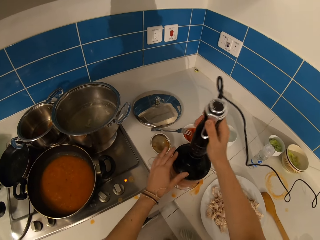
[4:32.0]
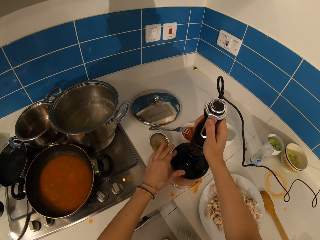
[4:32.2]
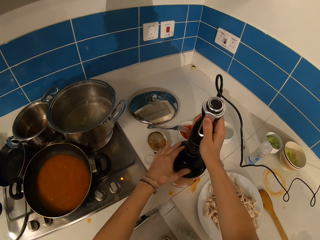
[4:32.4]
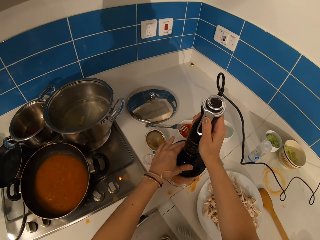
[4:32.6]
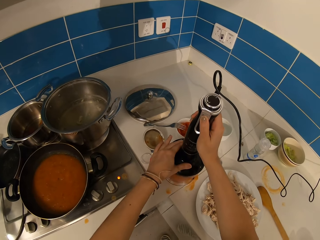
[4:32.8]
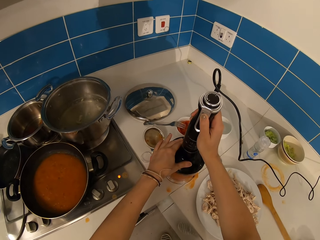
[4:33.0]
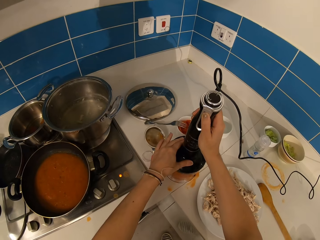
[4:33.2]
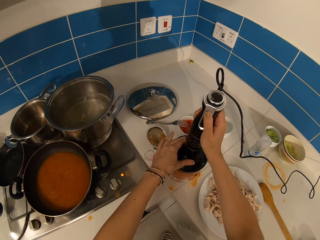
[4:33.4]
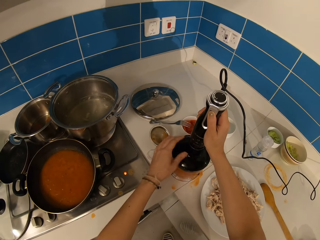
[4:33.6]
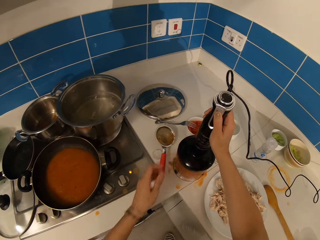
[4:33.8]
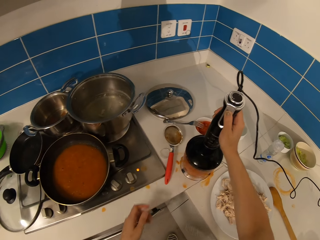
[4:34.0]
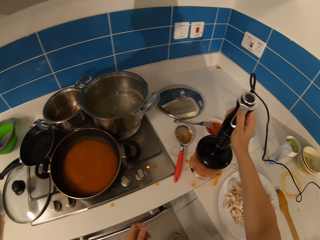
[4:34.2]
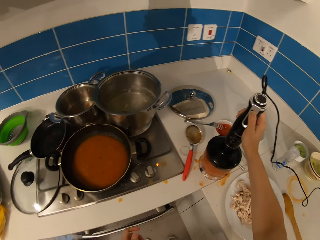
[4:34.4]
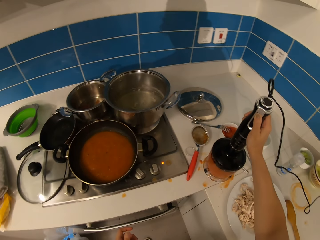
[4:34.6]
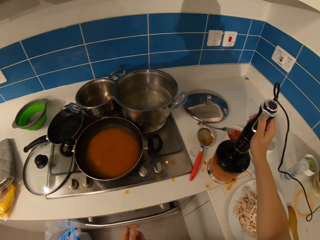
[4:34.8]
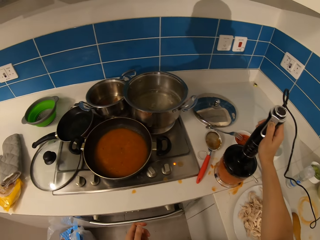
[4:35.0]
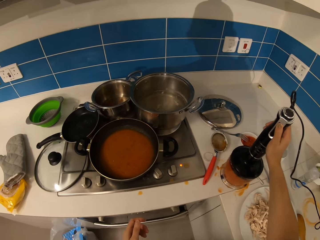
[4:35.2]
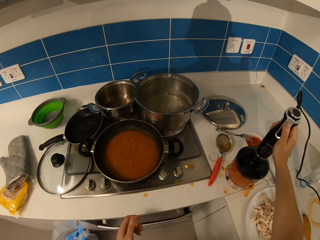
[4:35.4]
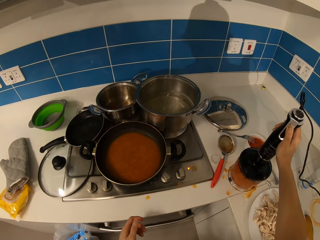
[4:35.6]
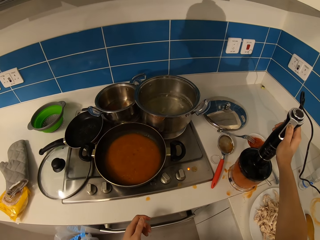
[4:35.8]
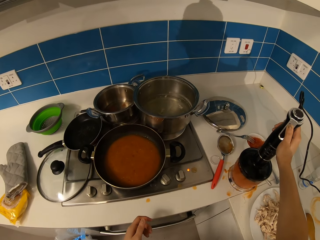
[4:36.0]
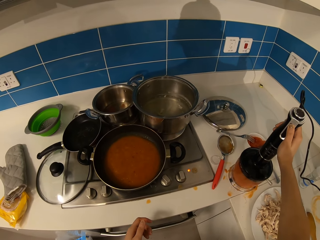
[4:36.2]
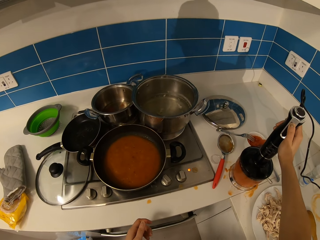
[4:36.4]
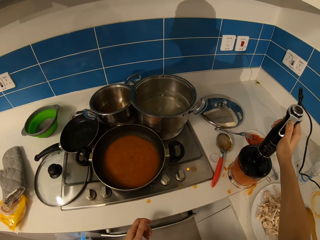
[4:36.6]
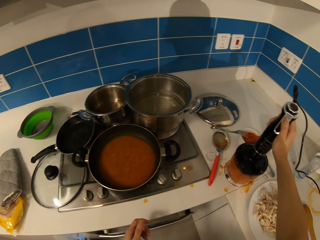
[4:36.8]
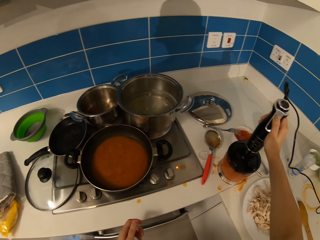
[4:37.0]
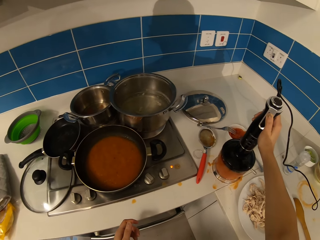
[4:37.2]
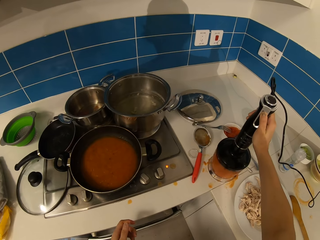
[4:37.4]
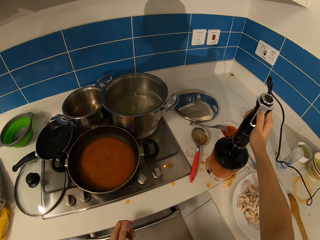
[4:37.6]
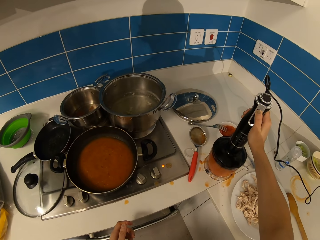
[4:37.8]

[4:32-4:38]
The camera wearer blends the tomato.

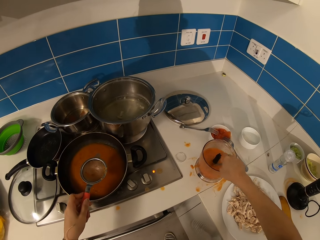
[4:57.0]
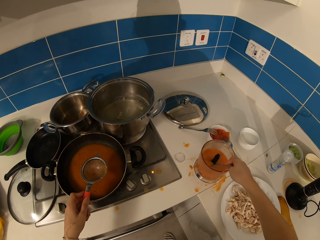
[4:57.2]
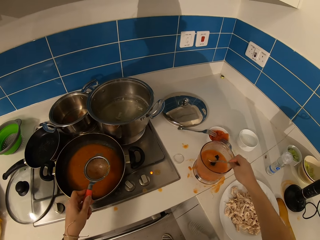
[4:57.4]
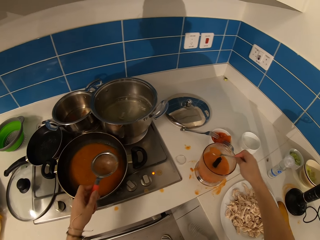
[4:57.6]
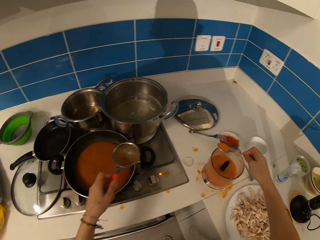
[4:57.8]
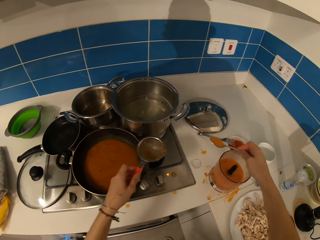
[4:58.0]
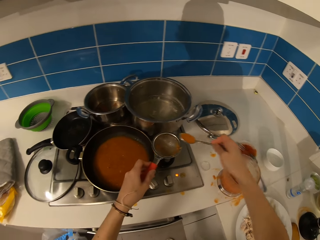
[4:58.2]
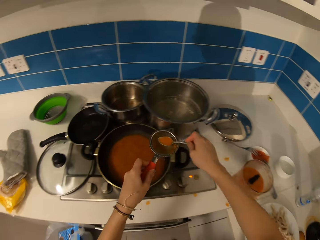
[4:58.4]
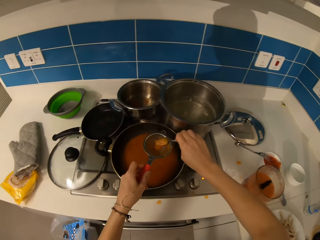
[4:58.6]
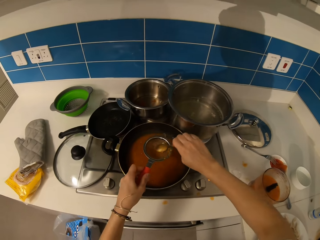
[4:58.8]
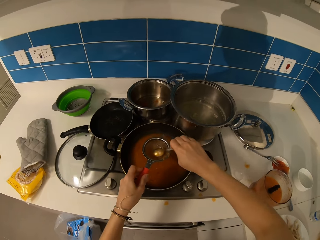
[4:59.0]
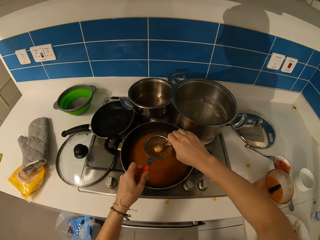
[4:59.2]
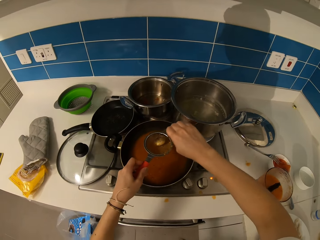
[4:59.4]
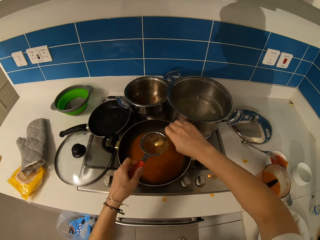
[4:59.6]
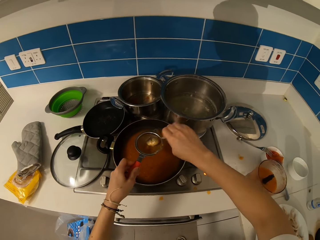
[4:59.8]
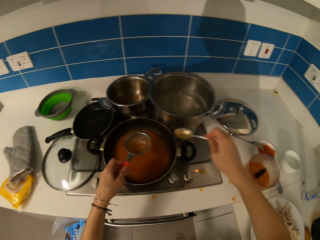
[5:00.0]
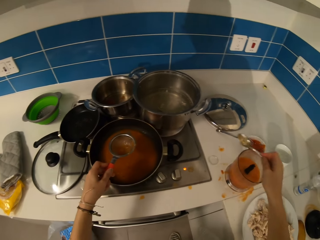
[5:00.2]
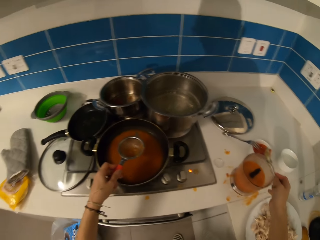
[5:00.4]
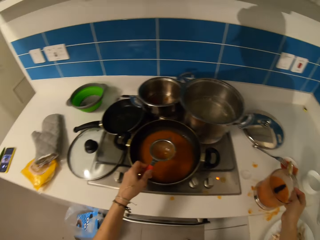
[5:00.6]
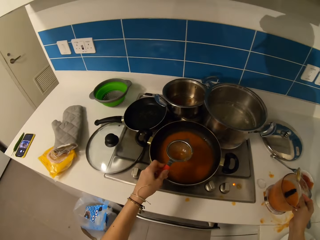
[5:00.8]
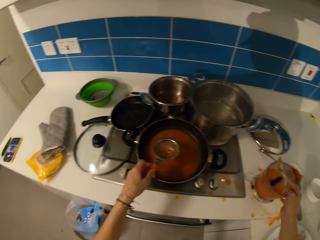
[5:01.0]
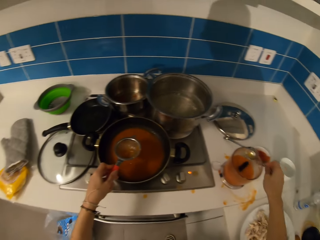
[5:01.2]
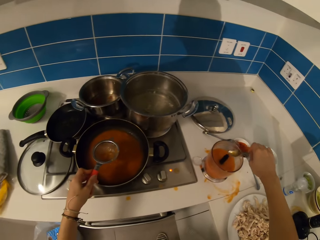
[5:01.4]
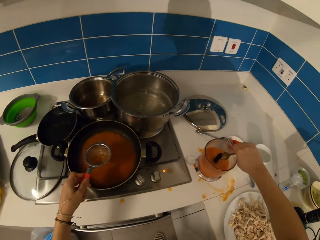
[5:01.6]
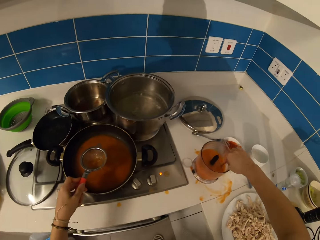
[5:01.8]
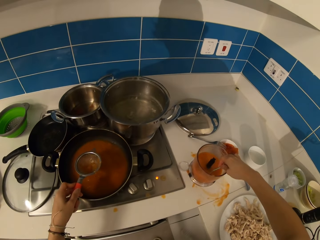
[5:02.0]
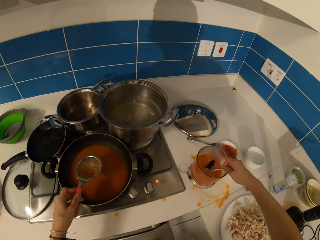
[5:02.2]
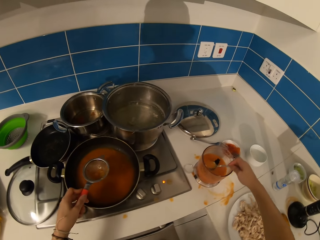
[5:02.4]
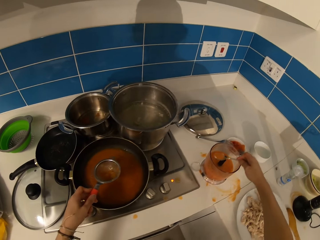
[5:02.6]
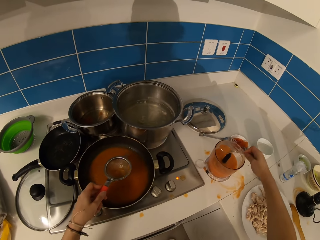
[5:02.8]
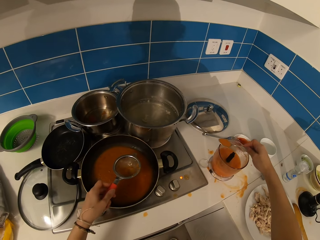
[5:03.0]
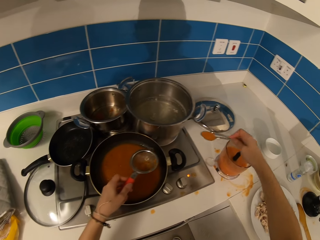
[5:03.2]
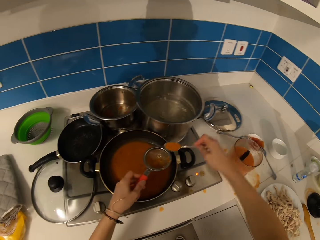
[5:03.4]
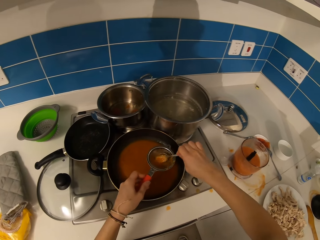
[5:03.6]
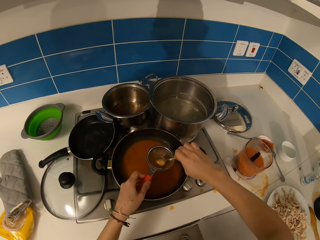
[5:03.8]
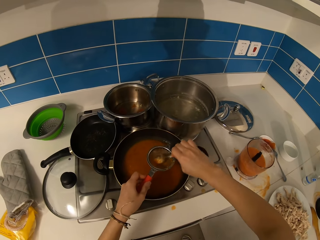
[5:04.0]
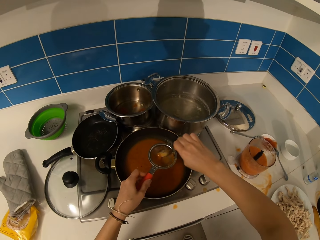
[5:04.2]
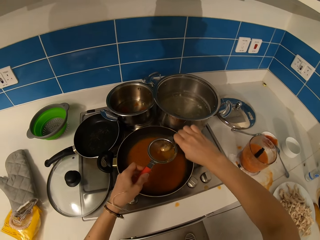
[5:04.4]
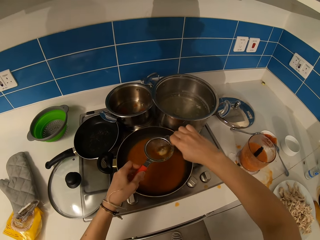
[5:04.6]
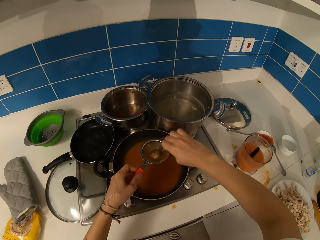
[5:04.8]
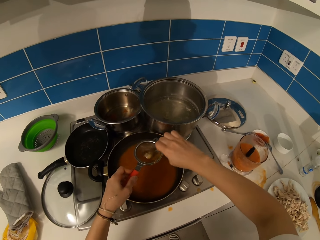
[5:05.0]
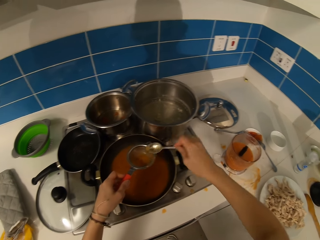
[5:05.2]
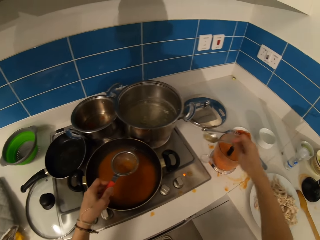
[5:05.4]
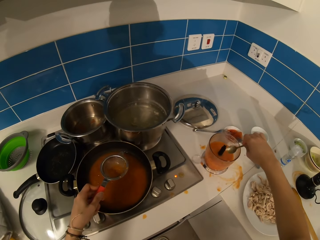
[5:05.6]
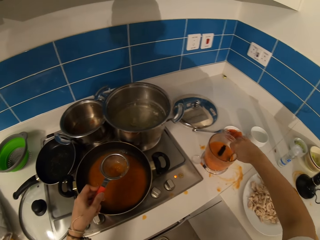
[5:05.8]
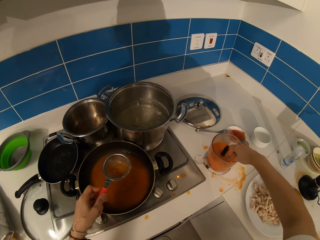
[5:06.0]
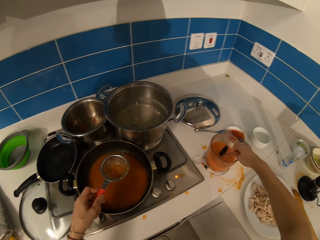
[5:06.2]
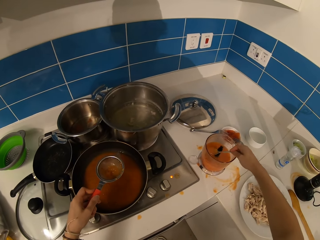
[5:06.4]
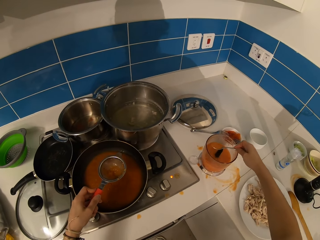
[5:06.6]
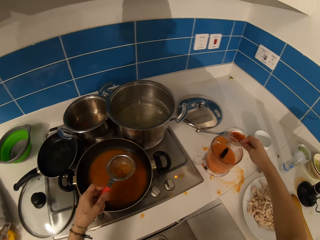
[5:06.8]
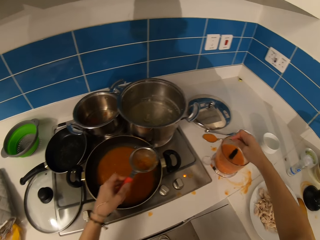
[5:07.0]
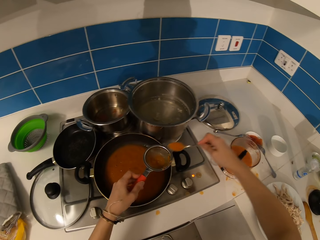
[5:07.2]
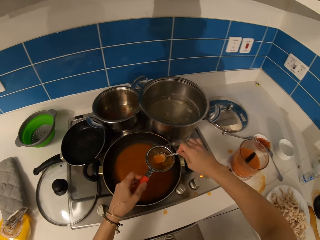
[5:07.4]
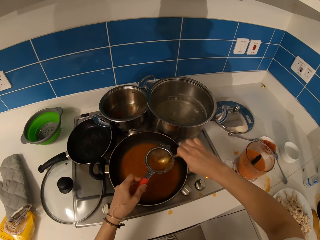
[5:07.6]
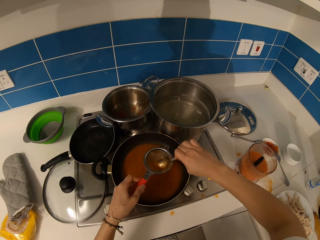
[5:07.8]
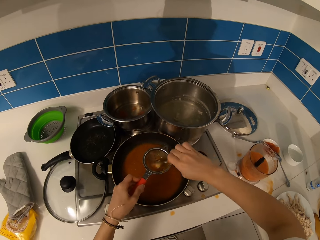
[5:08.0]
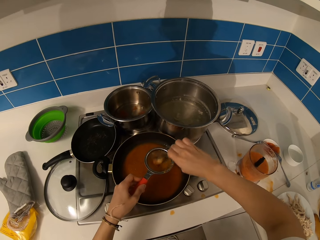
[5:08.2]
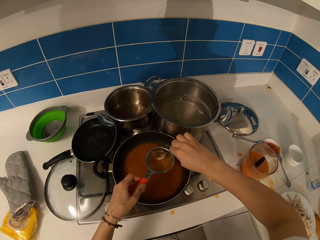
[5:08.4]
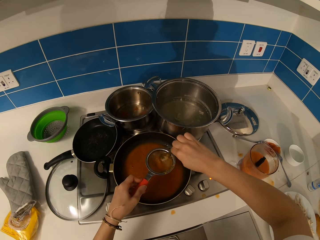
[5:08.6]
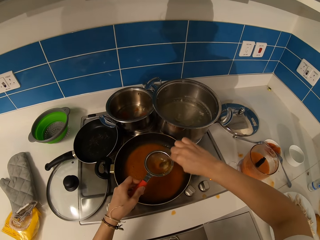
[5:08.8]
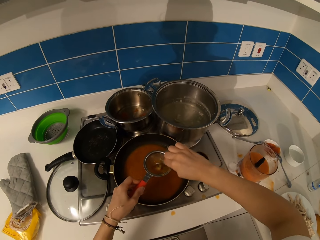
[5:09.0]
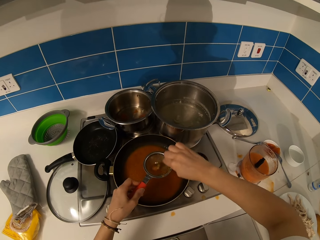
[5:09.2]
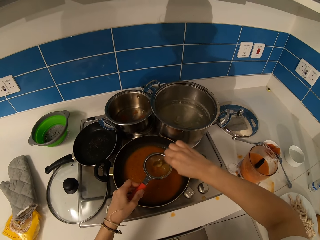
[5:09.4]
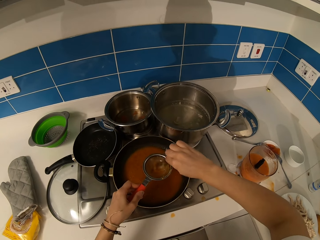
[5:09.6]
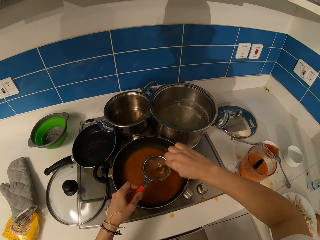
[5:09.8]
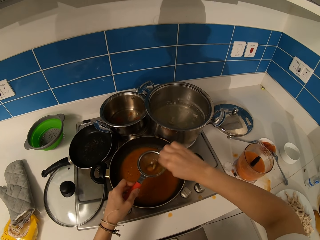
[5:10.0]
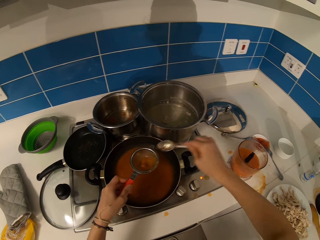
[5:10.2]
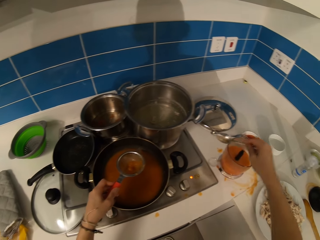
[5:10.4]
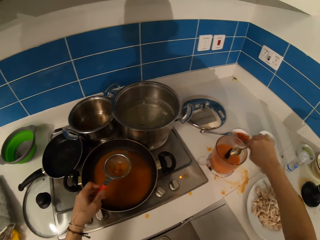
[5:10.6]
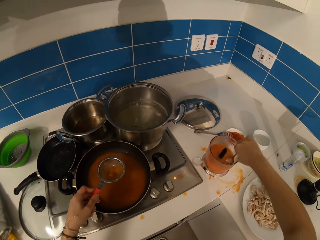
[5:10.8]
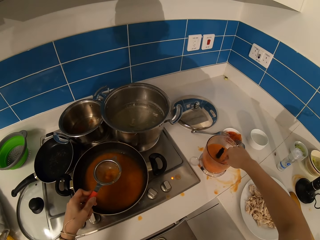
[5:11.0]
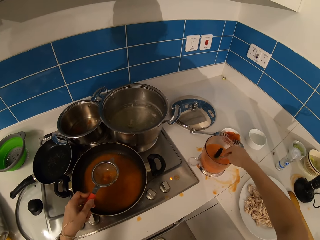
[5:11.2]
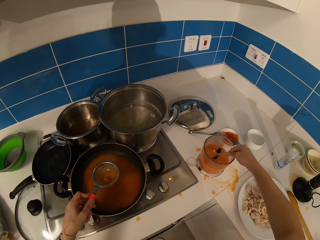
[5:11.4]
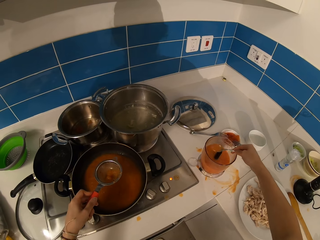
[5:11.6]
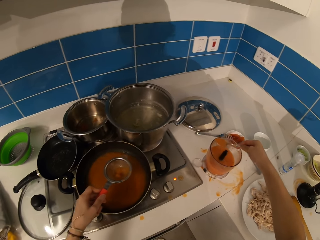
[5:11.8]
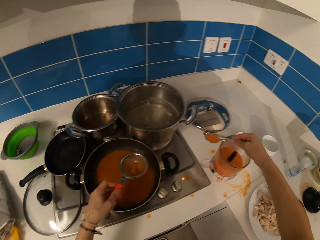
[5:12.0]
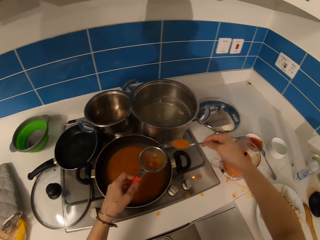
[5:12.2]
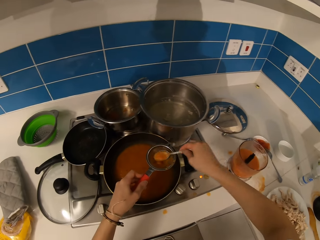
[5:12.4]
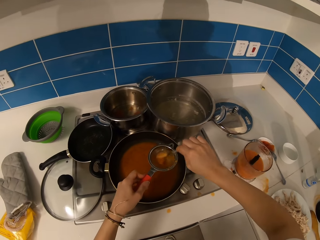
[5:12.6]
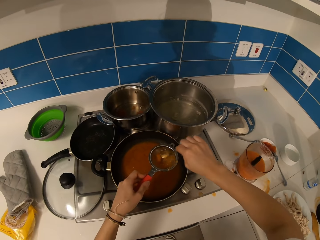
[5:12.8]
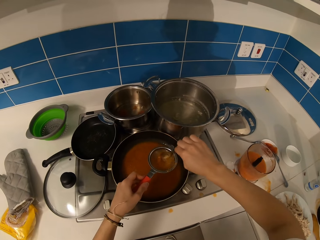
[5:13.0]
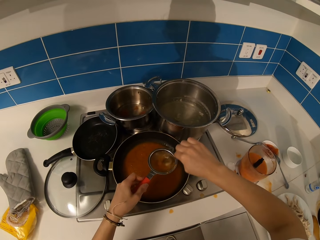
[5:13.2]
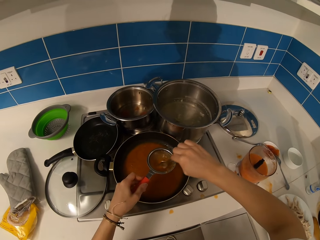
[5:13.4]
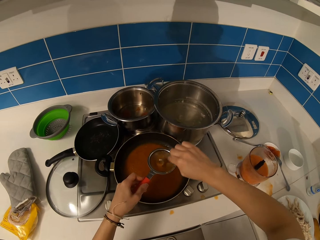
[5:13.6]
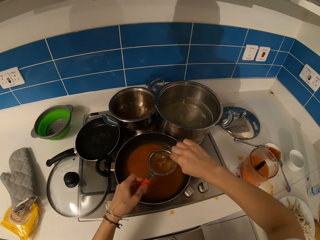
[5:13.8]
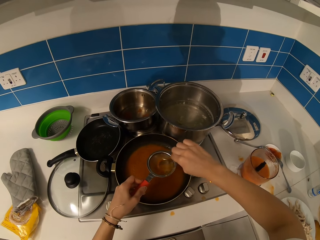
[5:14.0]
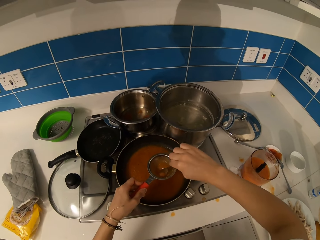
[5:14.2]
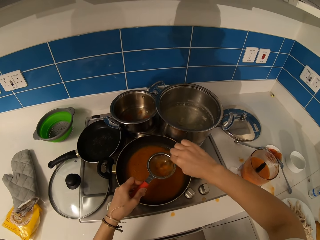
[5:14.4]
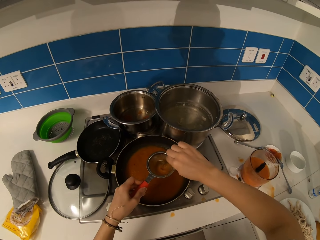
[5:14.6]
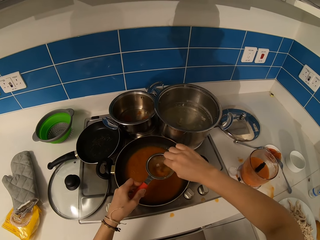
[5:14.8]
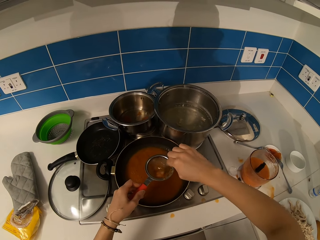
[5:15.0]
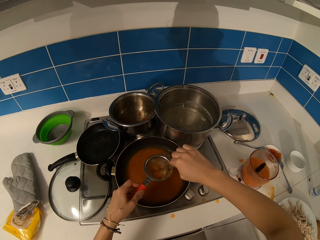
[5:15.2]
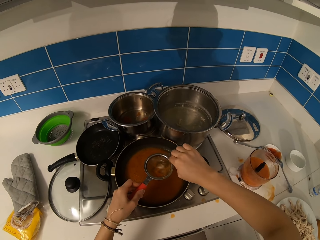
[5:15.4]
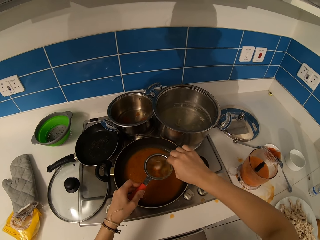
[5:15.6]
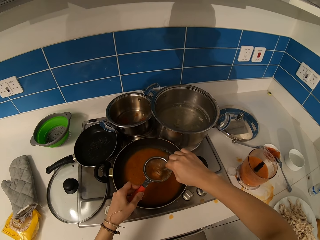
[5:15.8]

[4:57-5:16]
The camera wearer scoops the mixture in the blender. They put the mixture in the sieve. They sieve something. They stir the mixture. They move the jug. They scoop the mixture in the blender. They put the mixture in the sieve. They sieve something. They stir the mixture. They scoop the mixture in the blender. They put the mixture in the sieve. They sieve something. They scoop the mixture in the blender. They put the mixture in the sieve. They put the mixture in the sieve again. They sieve the mixture.
